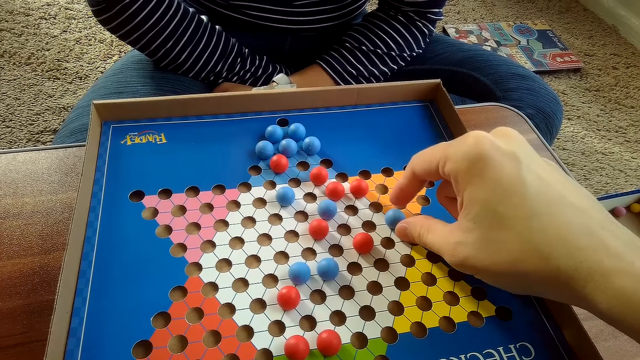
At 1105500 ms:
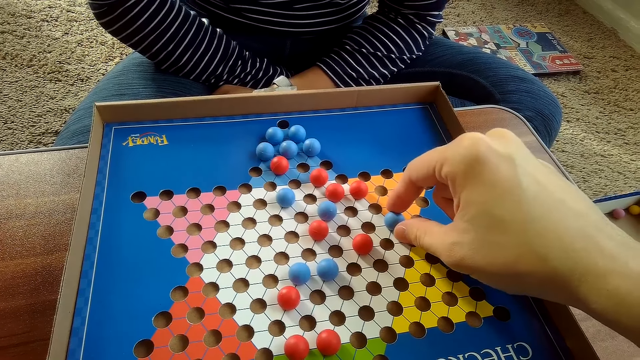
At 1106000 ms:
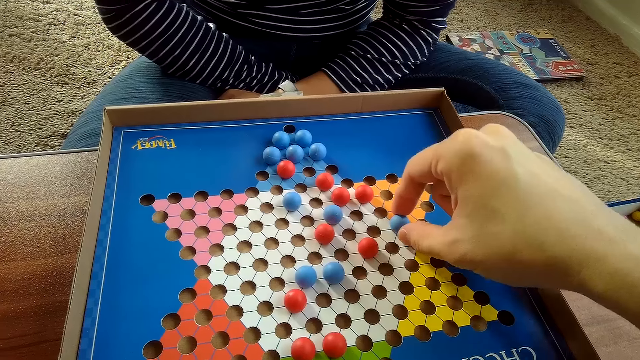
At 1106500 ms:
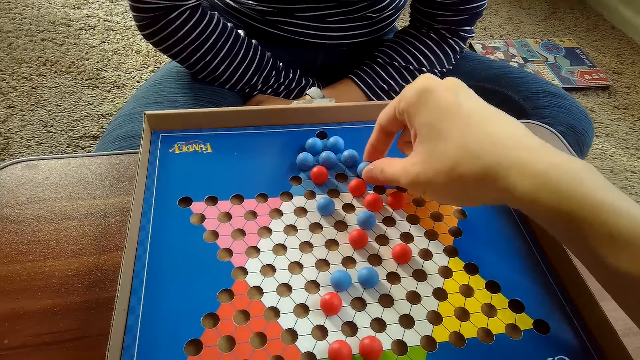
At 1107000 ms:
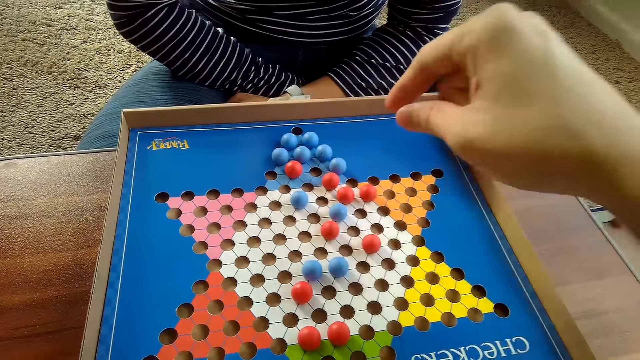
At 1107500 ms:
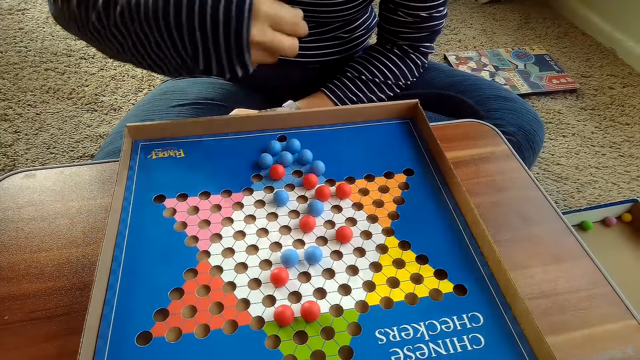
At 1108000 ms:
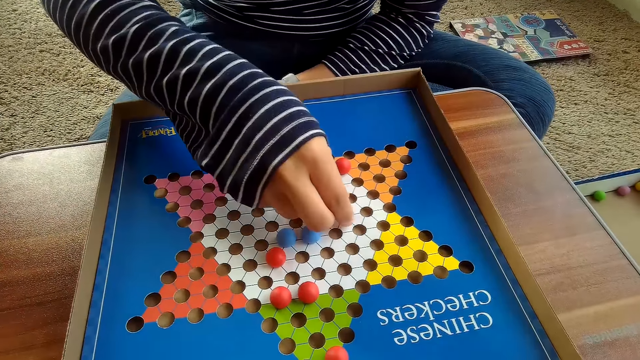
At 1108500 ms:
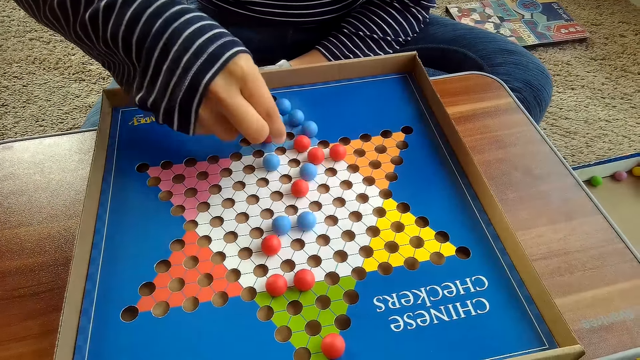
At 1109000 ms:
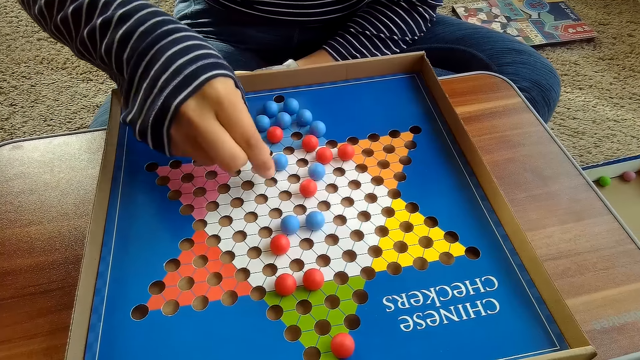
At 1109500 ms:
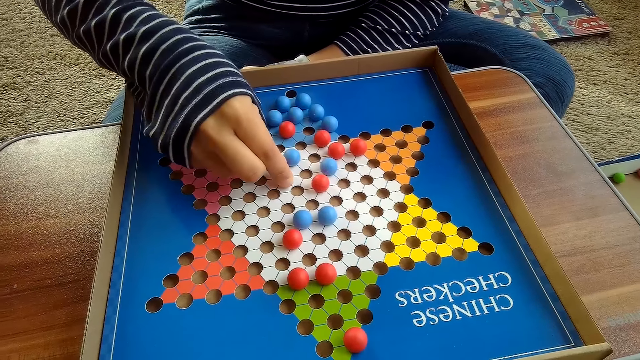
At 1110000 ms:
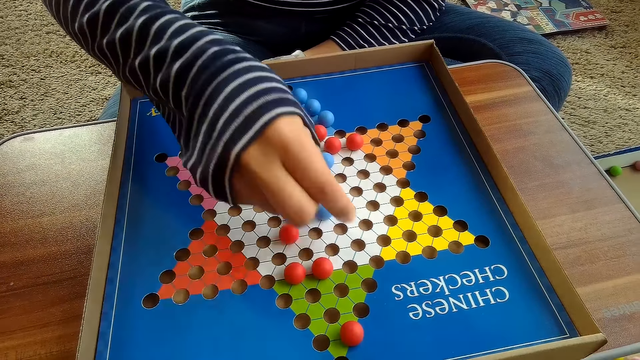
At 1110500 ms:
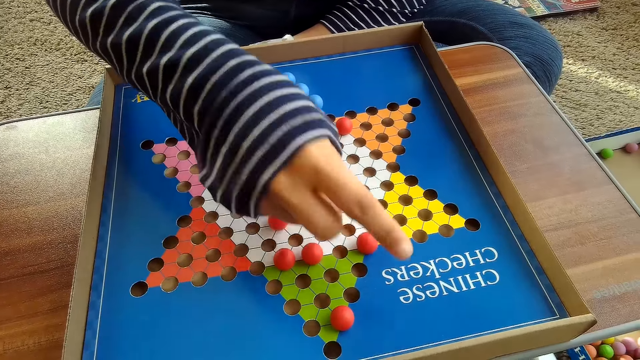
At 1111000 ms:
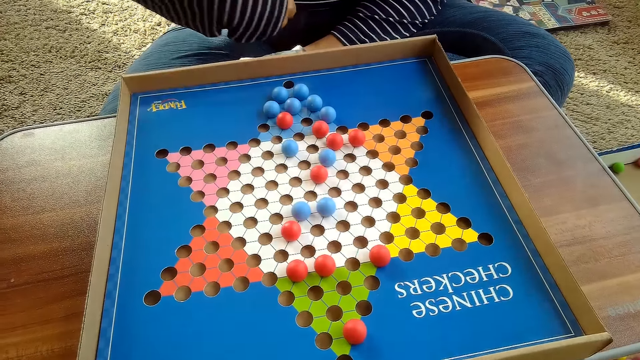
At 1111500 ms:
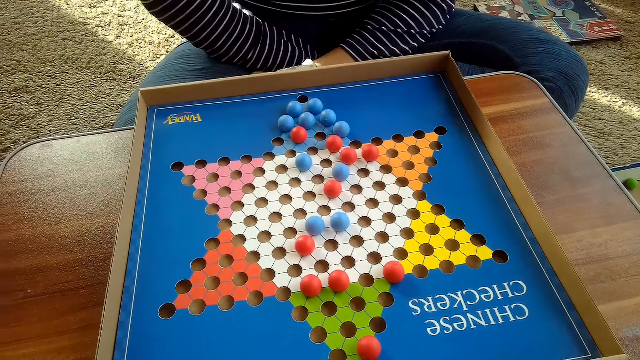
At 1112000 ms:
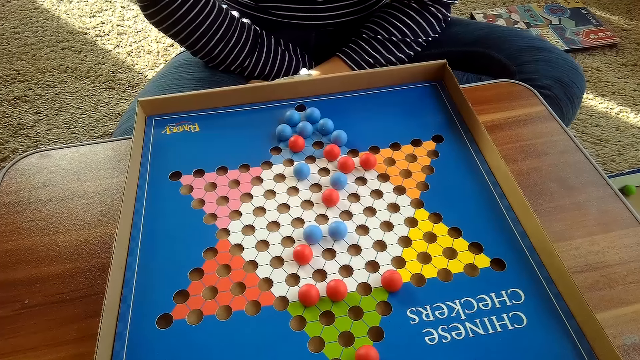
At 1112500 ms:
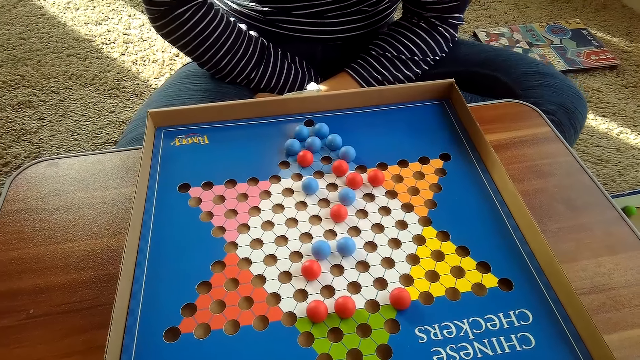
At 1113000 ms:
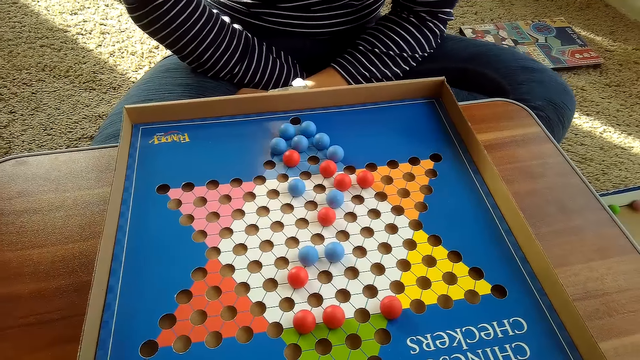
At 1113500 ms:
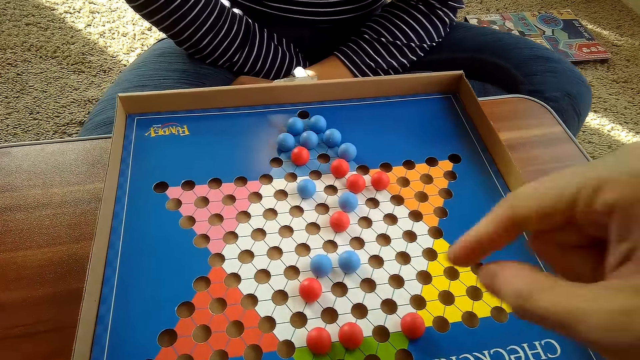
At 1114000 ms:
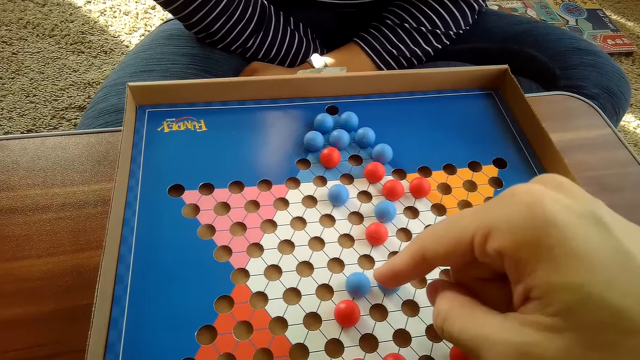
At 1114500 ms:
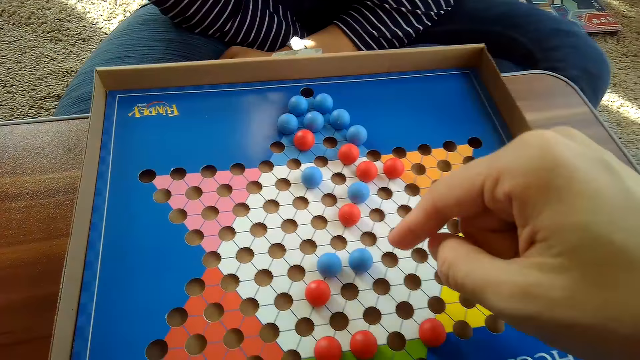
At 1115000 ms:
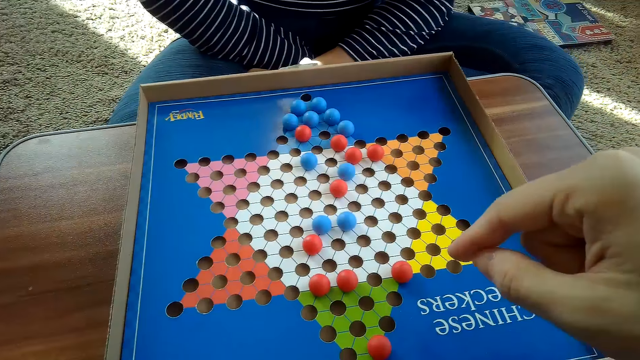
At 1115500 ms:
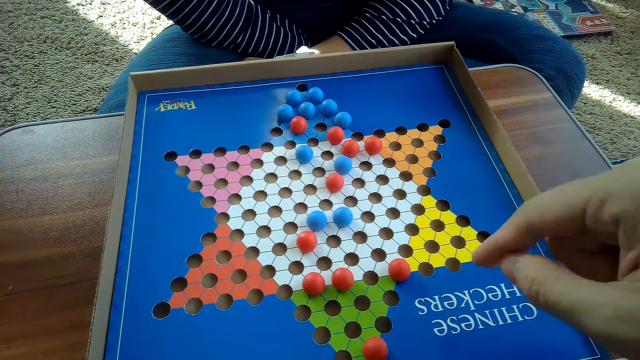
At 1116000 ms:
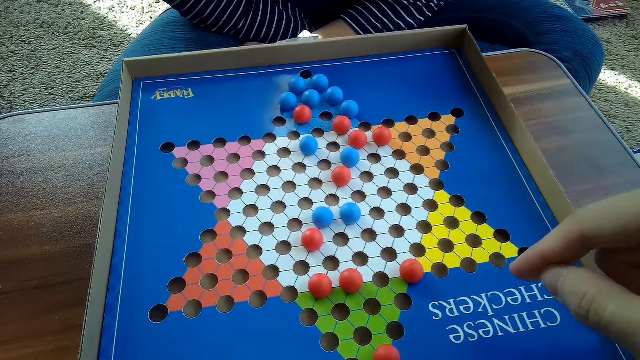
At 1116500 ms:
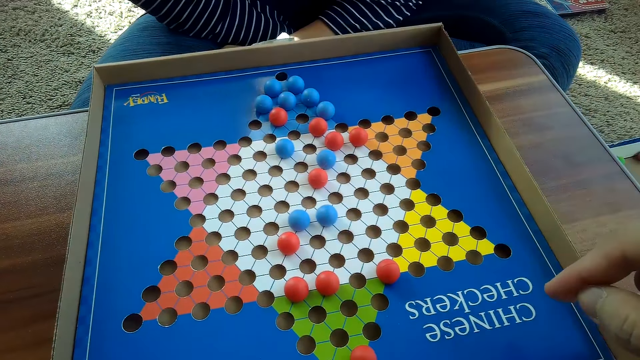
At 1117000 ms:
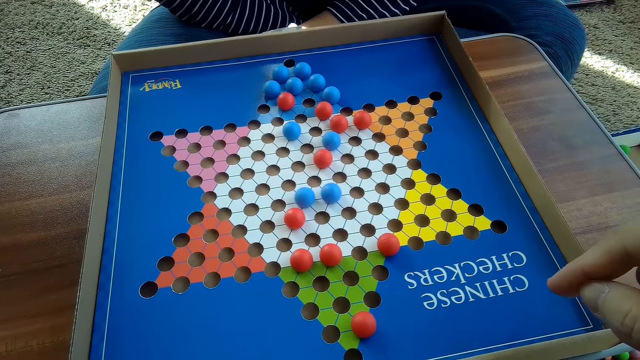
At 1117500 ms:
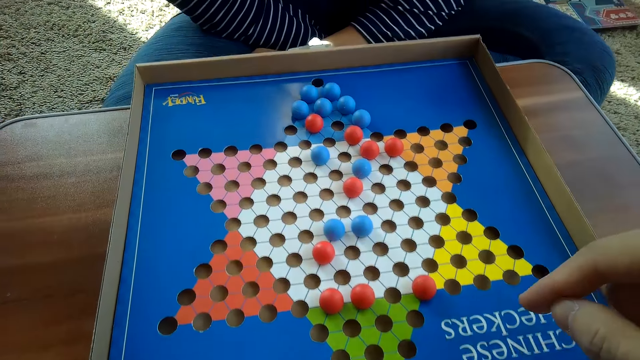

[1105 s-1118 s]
The camera wearer moves the blue Chinese checkers ball on the Chinese checkers board on the table with his right hand. A woman moves another red Chinese checkers ball or marble on the Chinese checkers board on the table with her right hand. The woman picks the marble, places the marble on the board, folds her hand and shakes her leg. The camera wearer points at the Chinese checkers balls on the Chinese checkers board on the table with his right index finger.

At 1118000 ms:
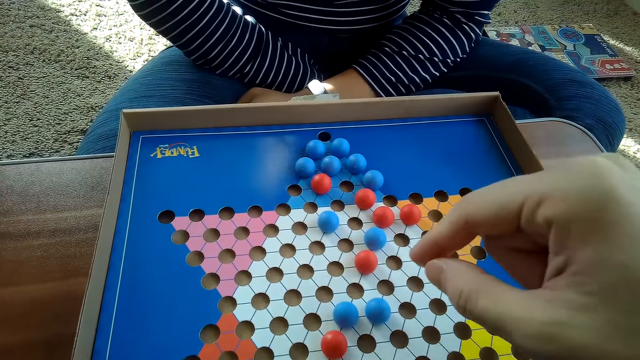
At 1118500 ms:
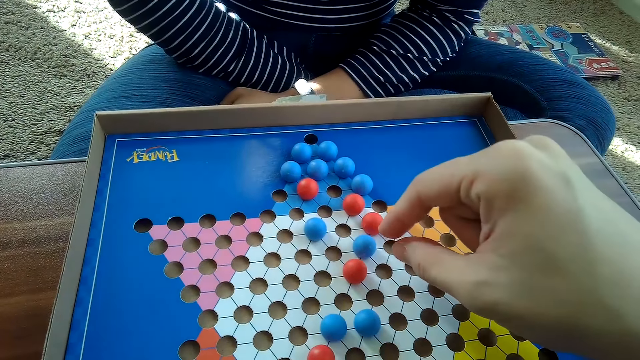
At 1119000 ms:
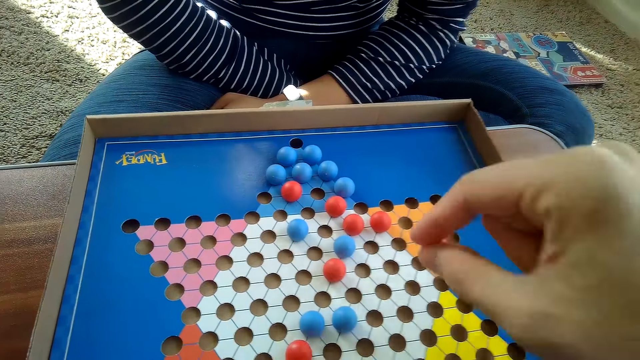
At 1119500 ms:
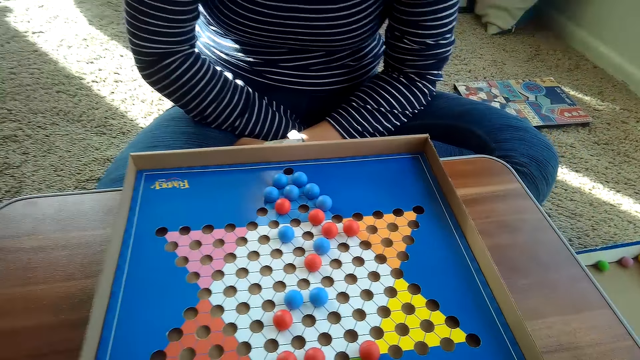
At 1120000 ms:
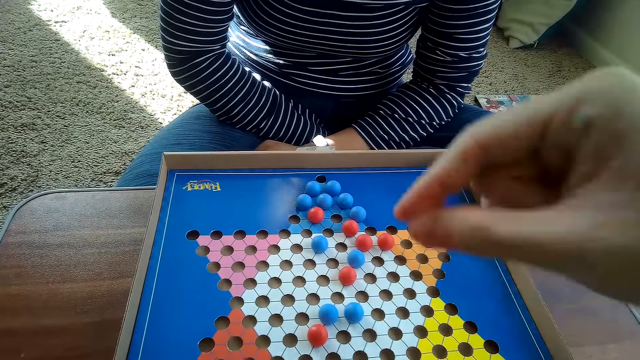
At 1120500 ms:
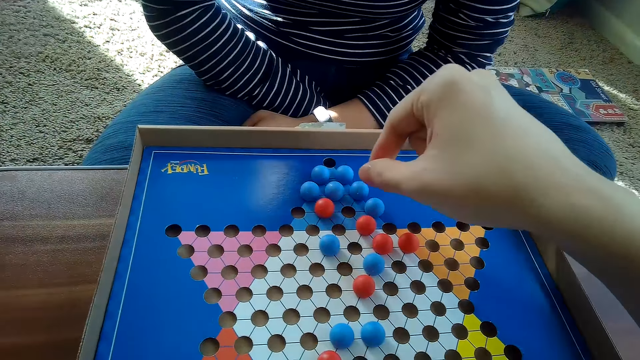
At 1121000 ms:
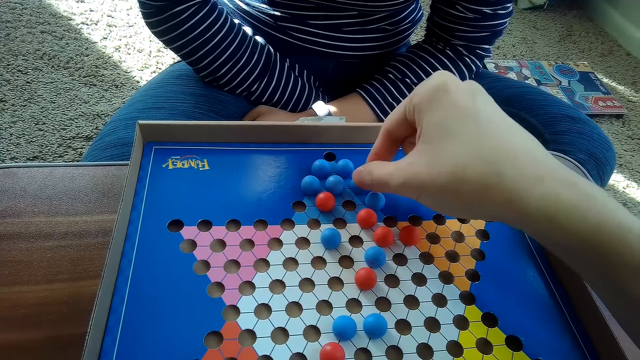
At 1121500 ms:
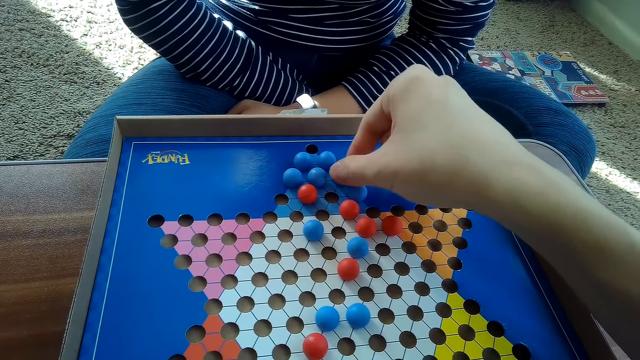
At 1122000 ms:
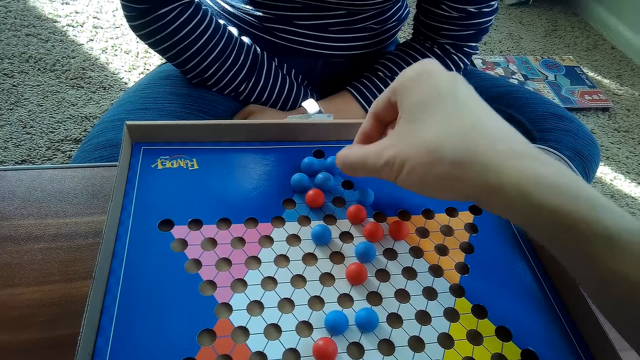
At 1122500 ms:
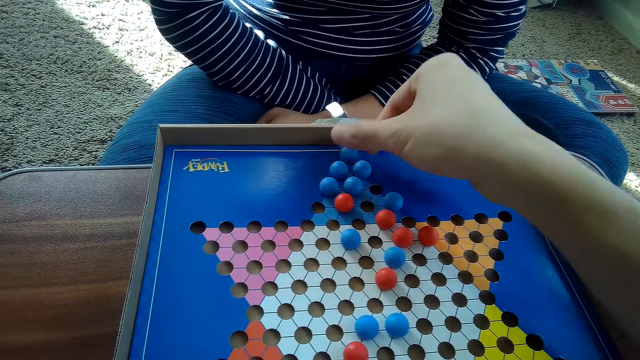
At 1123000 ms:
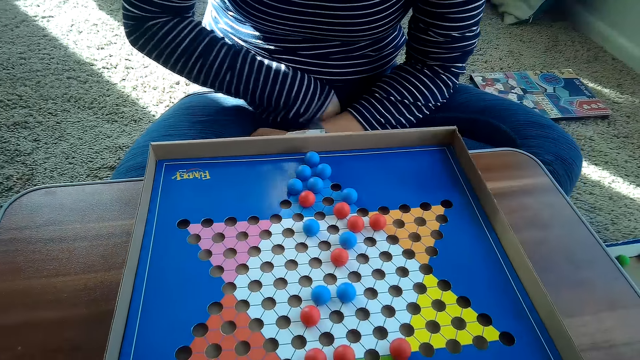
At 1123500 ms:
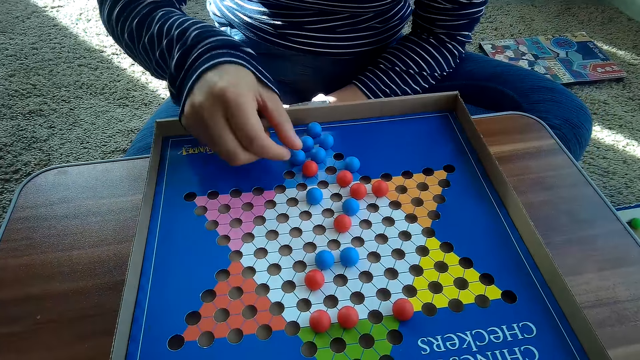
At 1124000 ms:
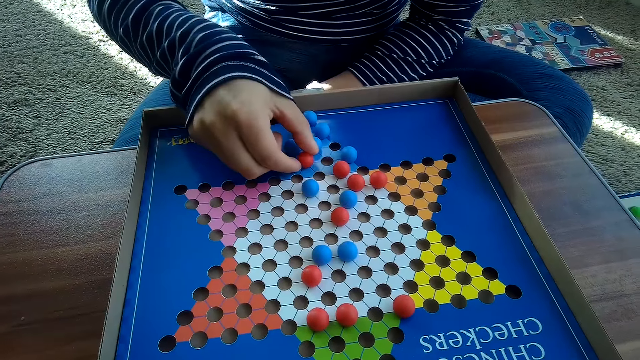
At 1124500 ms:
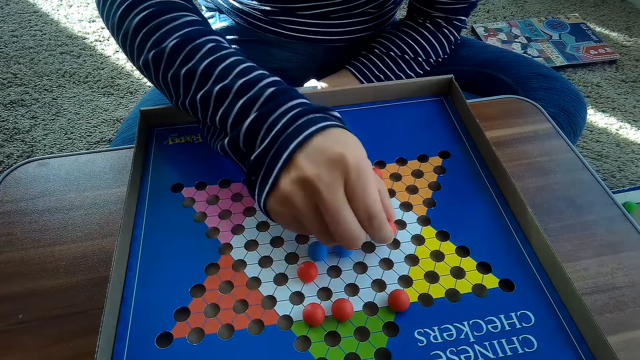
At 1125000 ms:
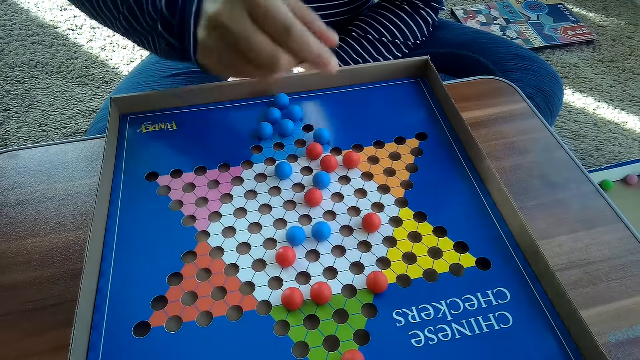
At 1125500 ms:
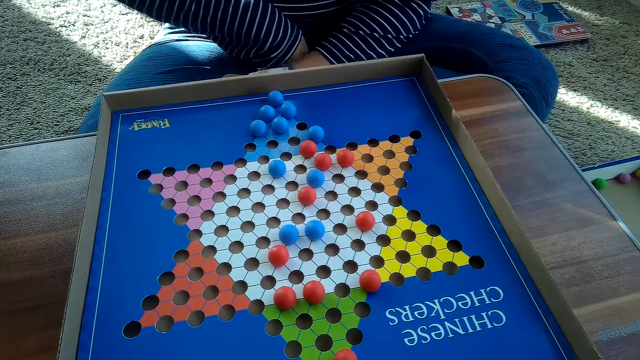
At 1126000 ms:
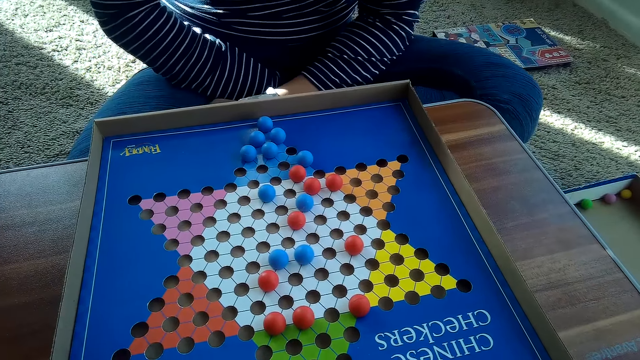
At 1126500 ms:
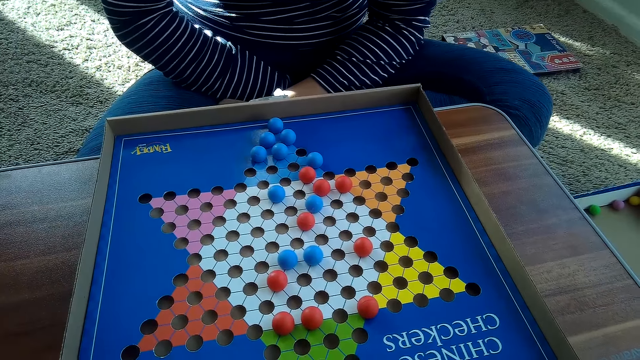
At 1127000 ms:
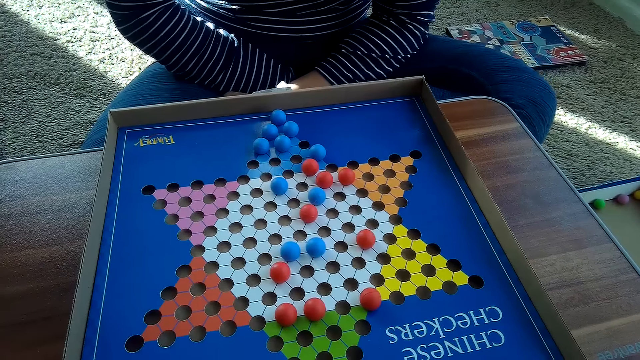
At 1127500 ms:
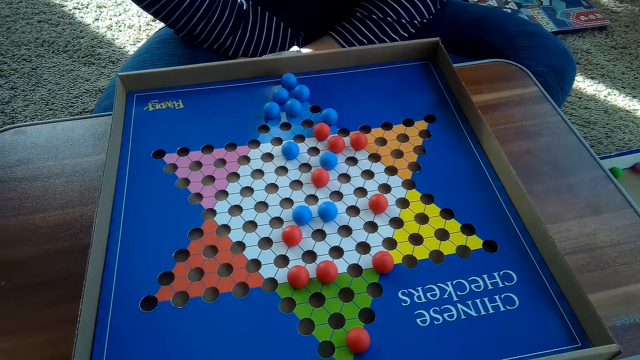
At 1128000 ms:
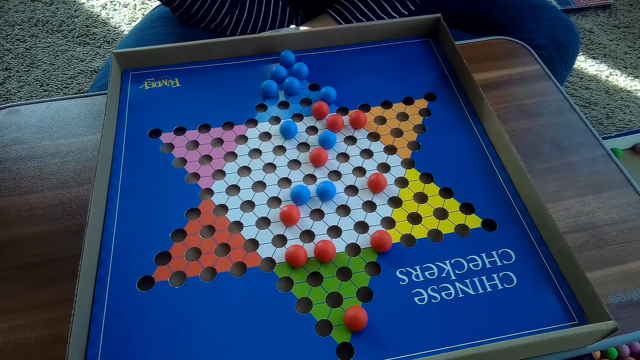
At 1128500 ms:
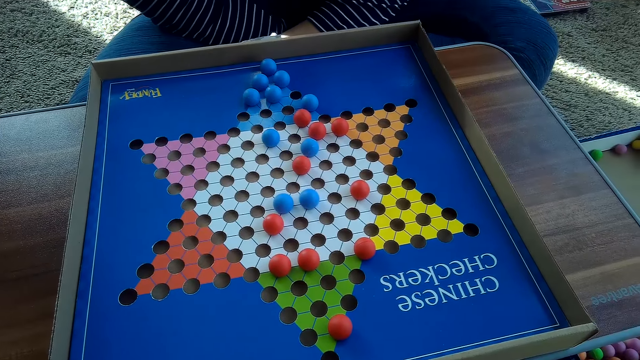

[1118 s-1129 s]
The camera wearer moves hands. He moves another blue Chinese checkers ball or marble on the Chinese checkers board on the table with his right hand. He picks the marble. A woman moves another red Chinese checkers ball or marble on the Chinese checkers board on the table with her right hand. The woman picks the marble and shakes her leg.
